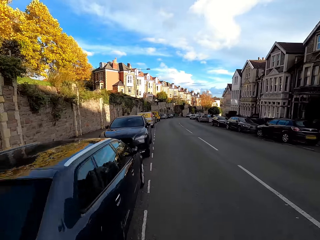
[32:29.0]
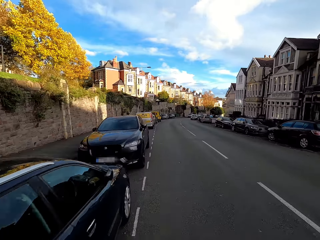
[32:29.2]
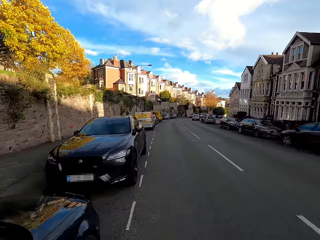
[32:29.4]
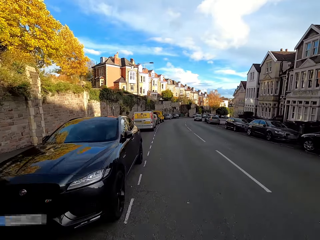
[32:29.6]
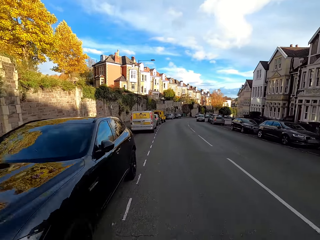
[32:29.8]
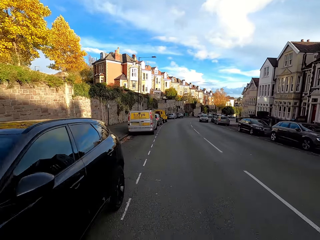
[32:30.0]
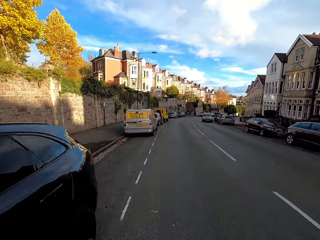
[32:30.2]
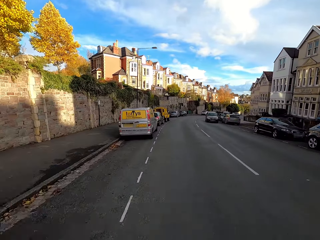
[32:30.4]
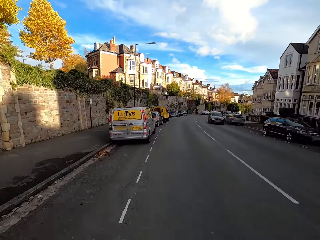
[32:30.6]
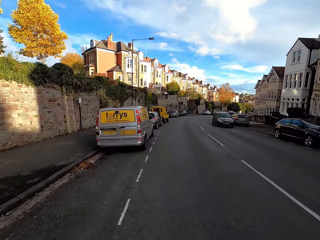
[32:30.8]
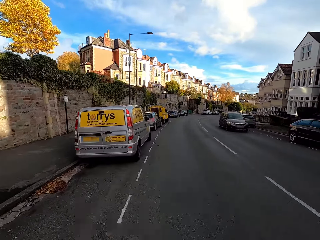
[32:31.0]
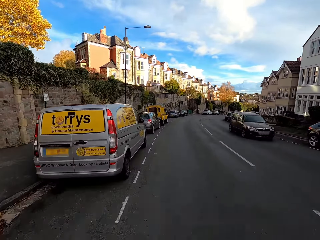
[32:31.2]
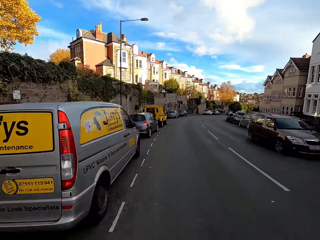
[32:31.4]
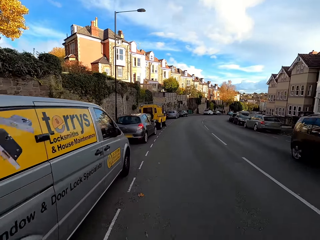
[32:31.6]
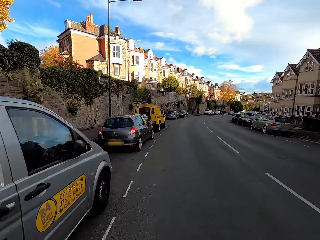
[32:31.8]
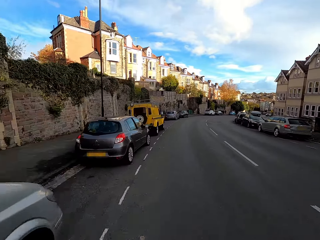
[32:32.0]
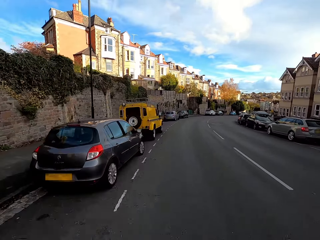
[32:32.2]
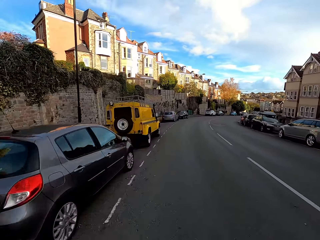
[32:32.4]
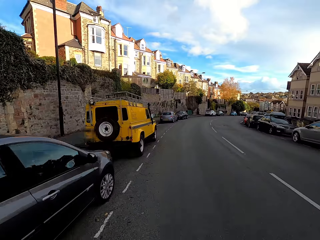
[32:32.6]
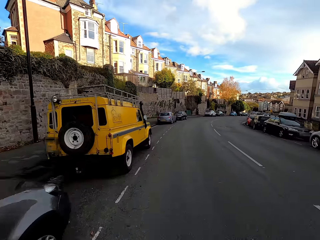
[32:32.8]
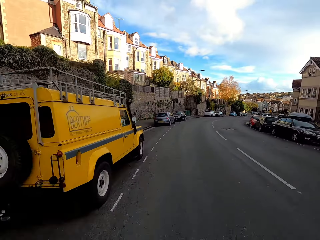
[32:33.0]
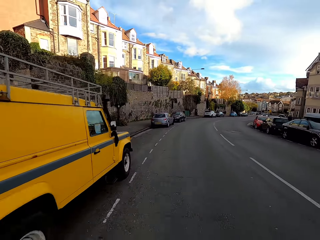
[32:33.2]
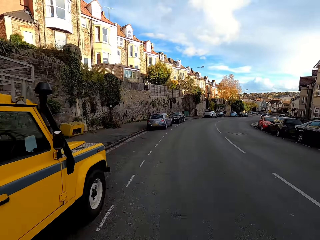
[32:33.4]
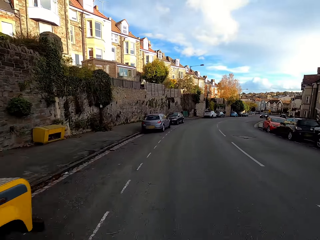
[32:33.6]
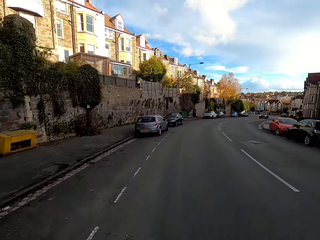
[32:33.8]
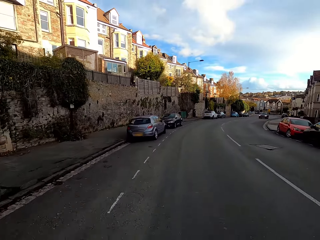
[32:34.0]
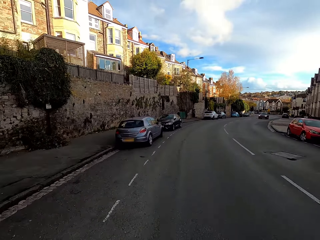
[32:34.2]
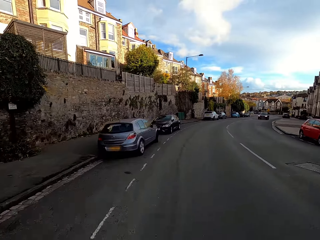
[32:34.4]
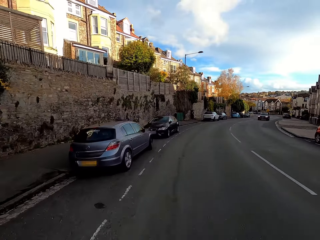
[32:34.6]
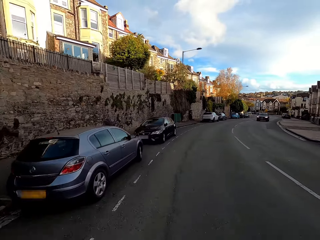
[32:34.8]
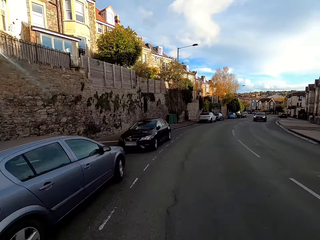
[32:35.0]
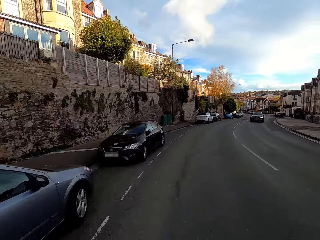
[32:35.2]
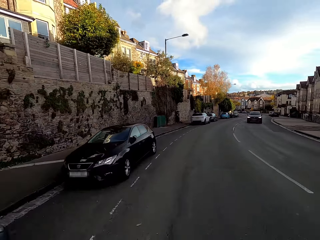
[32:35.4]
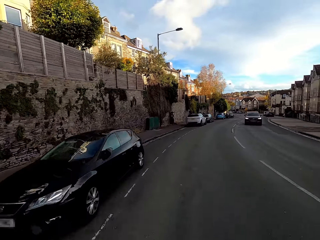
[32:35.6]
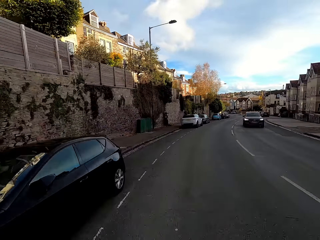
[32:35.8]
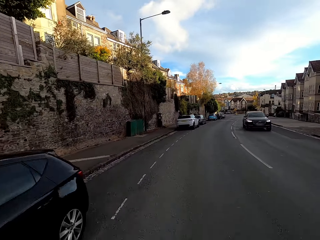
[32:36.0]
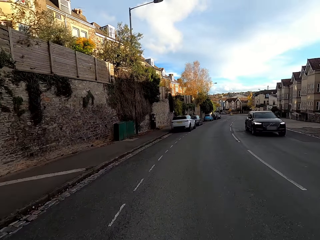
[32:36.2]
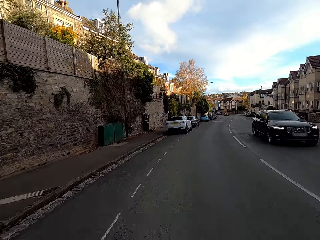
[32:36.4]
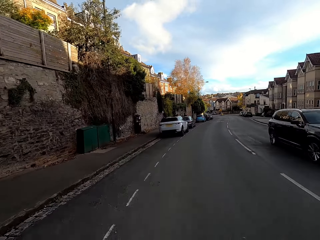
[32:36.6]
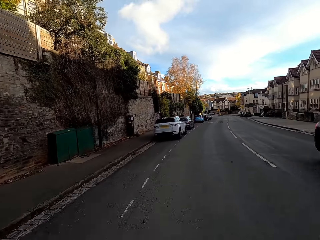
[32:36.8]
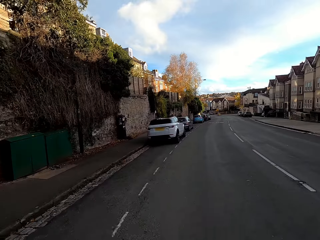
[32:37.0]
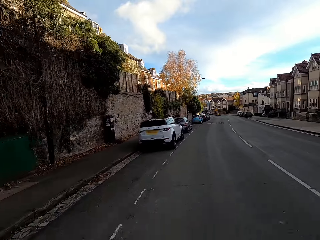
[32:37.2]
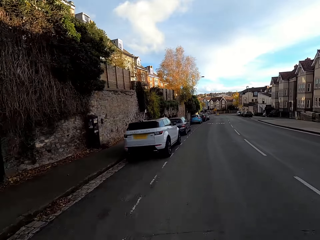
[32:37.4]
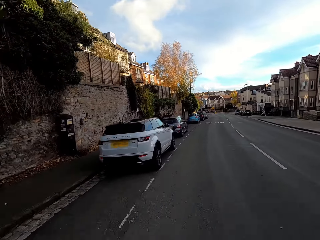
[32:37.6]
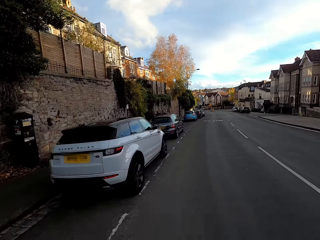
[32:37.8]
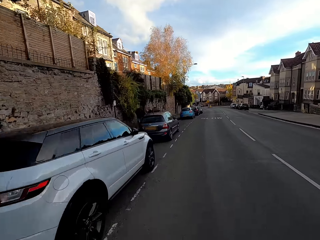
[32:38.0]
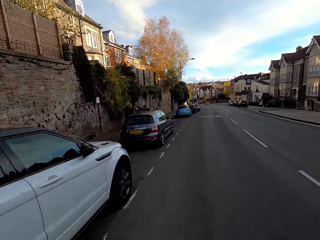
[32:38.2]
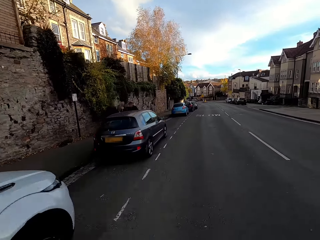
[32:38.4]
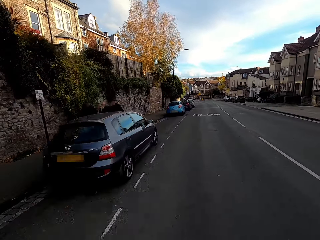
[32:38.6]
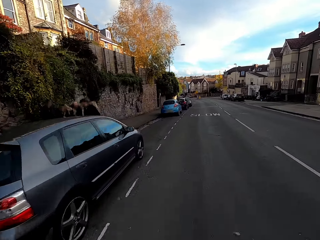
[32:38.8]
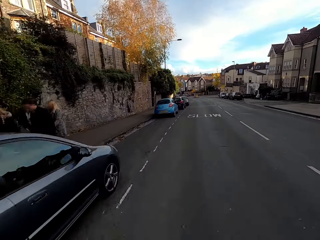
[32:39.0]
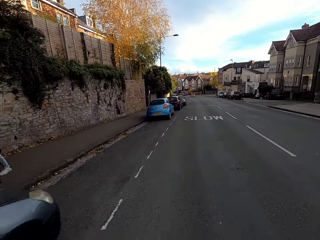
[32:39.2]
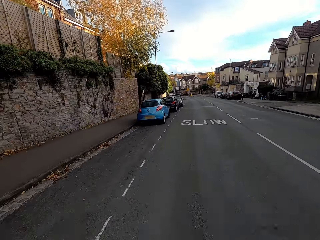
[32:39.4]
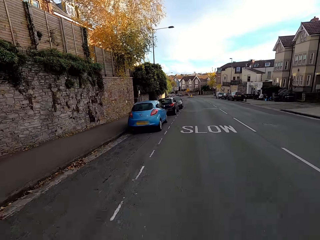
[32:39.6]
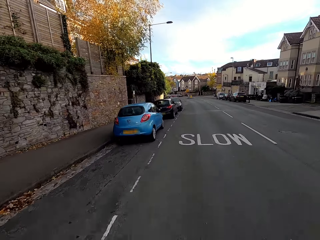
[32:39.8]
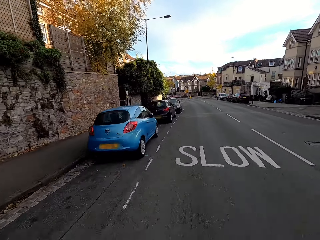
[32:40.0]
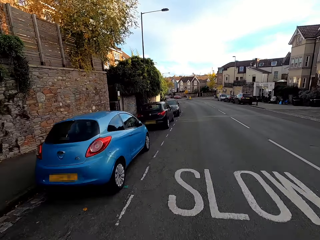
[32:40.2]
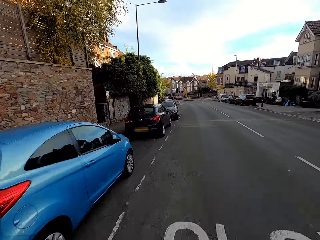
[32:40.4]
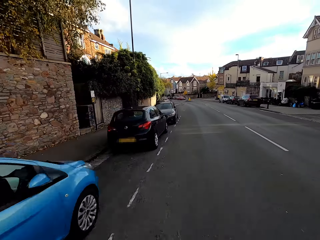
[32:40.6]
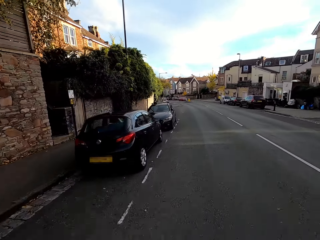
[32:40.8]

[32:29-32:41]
A black car drives past the camera wearer. Again, a black car drives past them.

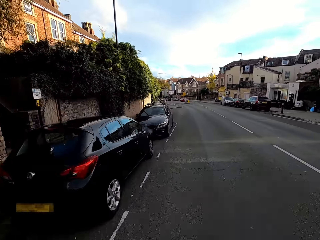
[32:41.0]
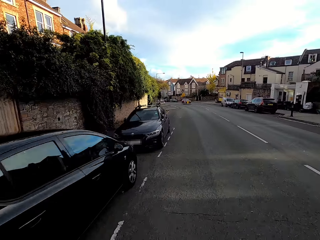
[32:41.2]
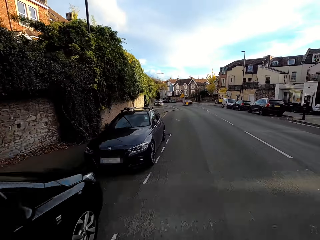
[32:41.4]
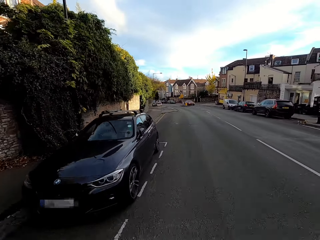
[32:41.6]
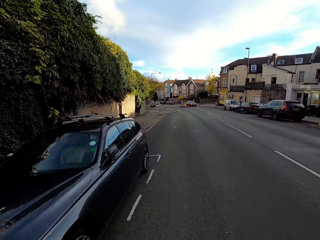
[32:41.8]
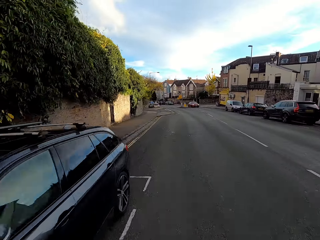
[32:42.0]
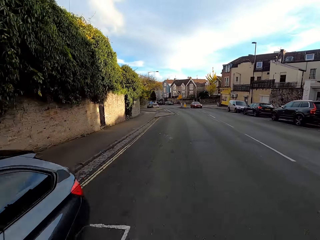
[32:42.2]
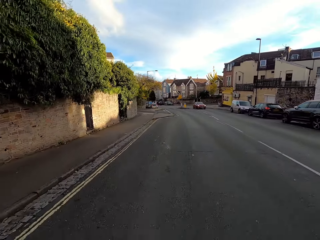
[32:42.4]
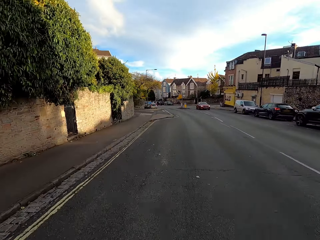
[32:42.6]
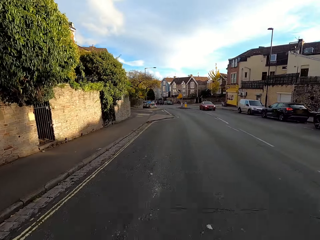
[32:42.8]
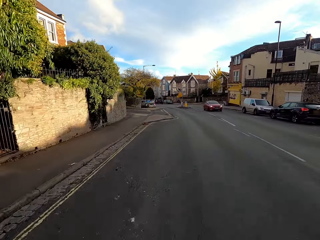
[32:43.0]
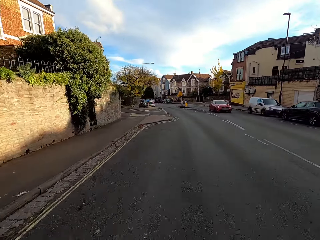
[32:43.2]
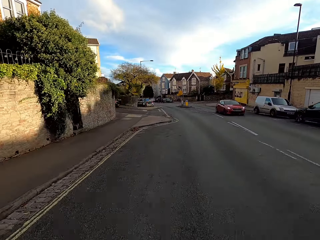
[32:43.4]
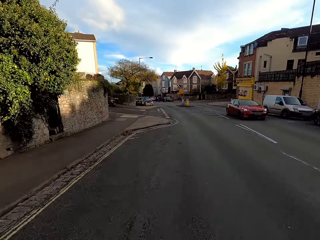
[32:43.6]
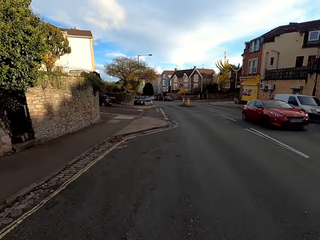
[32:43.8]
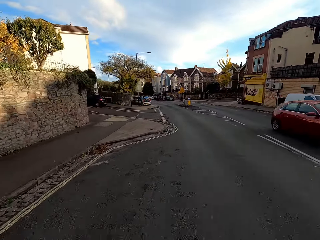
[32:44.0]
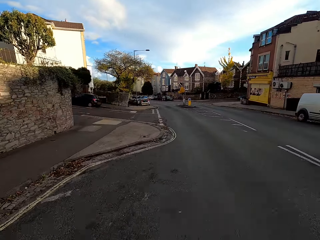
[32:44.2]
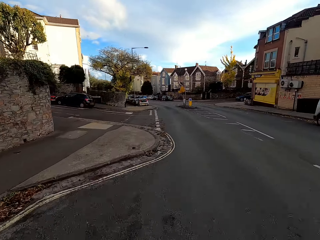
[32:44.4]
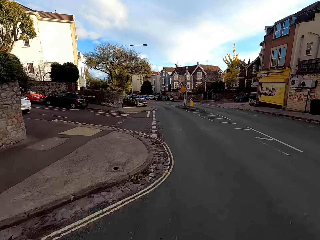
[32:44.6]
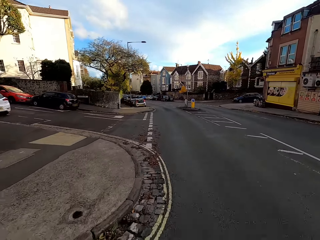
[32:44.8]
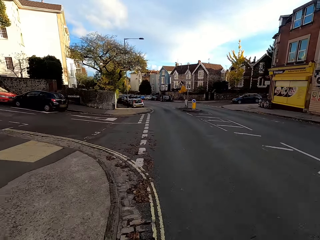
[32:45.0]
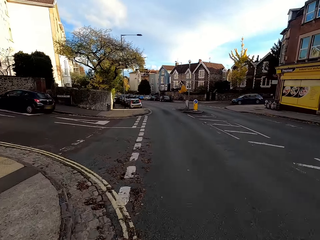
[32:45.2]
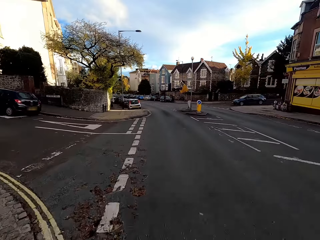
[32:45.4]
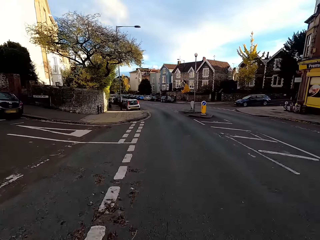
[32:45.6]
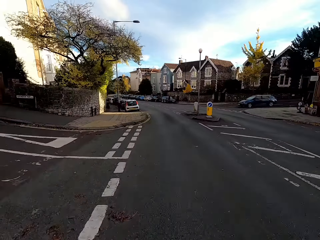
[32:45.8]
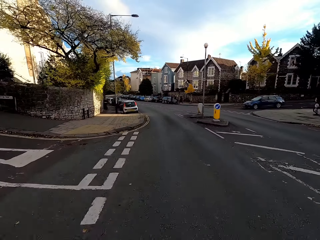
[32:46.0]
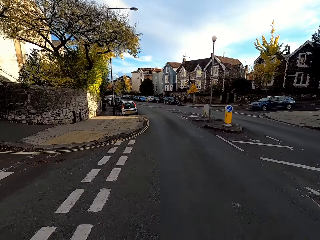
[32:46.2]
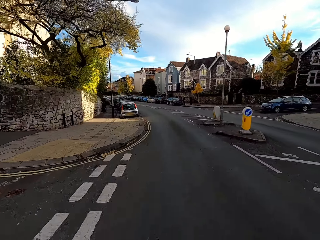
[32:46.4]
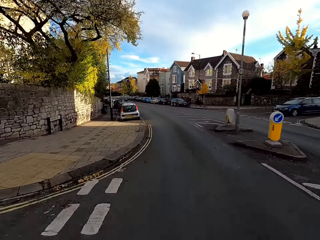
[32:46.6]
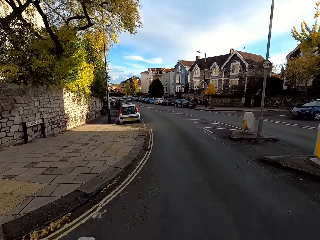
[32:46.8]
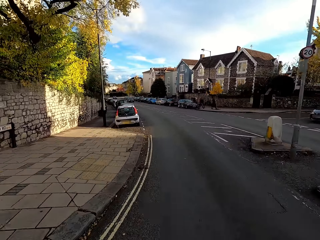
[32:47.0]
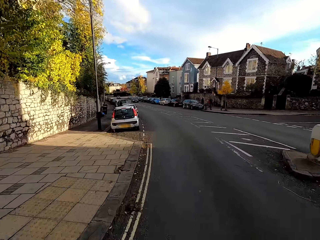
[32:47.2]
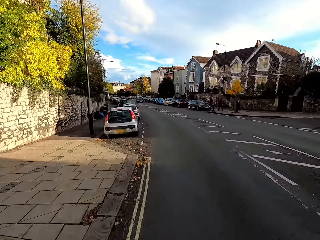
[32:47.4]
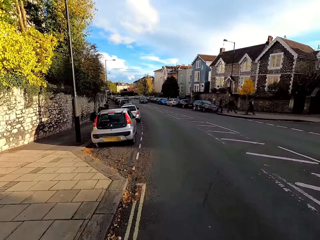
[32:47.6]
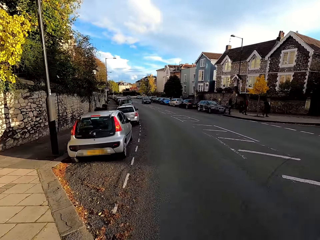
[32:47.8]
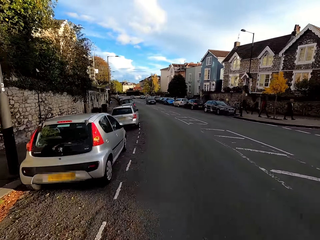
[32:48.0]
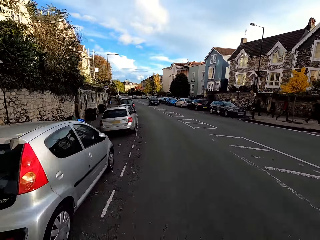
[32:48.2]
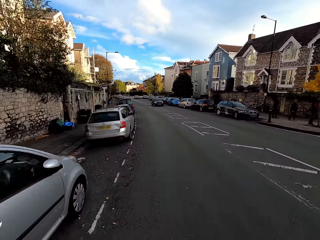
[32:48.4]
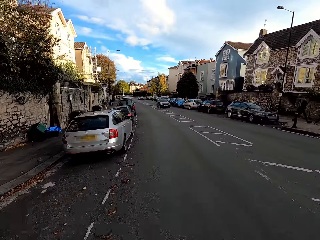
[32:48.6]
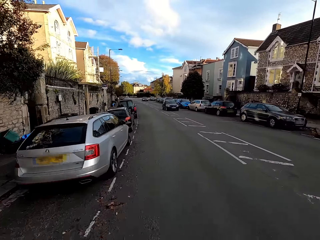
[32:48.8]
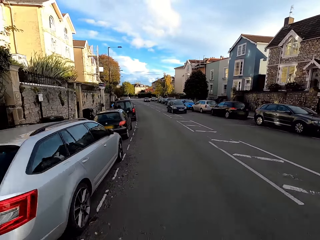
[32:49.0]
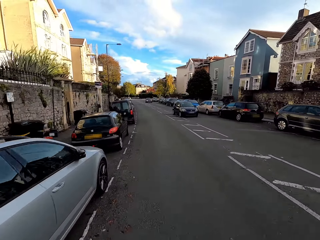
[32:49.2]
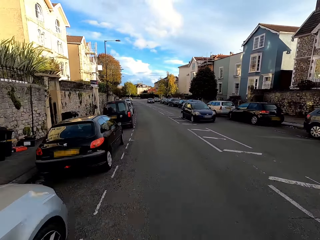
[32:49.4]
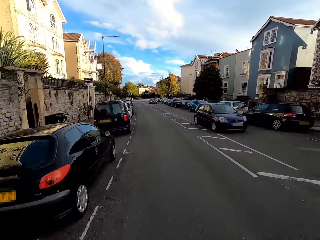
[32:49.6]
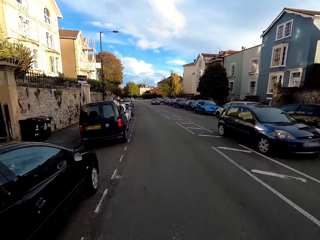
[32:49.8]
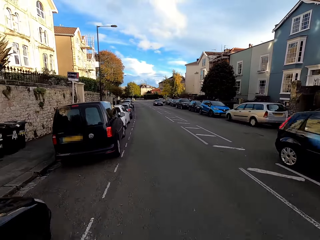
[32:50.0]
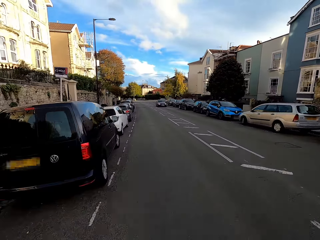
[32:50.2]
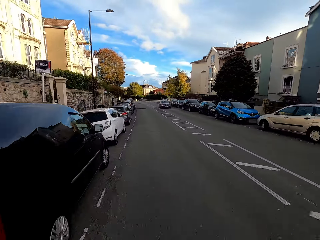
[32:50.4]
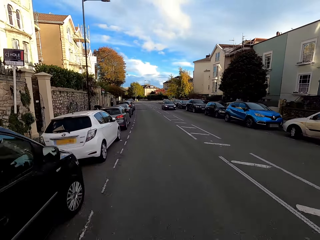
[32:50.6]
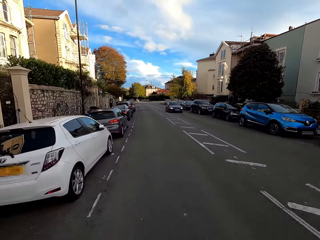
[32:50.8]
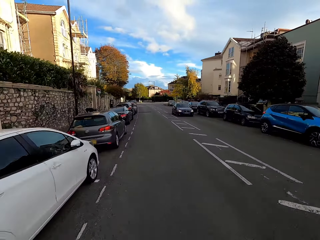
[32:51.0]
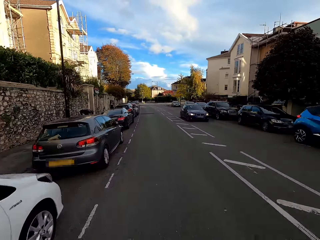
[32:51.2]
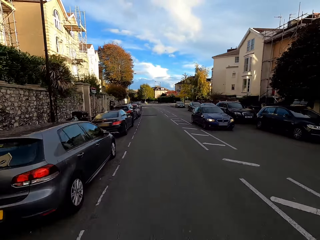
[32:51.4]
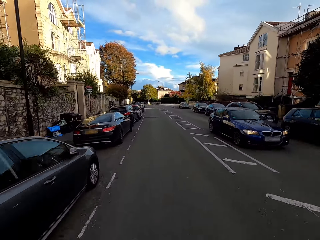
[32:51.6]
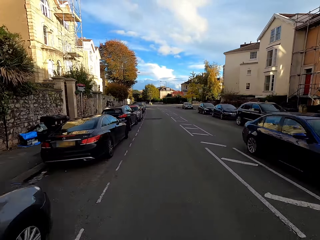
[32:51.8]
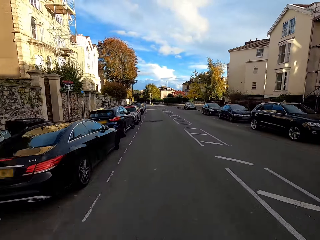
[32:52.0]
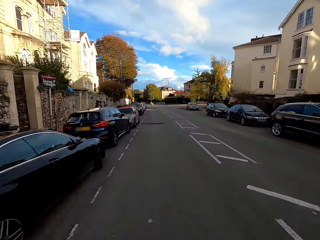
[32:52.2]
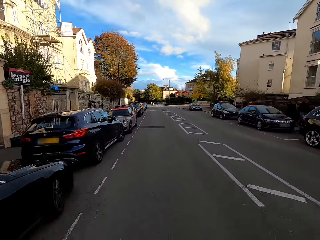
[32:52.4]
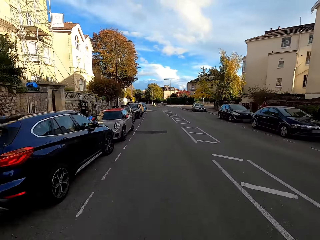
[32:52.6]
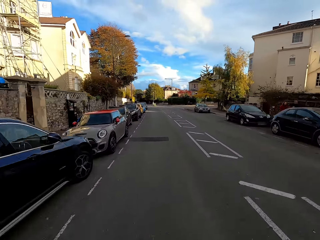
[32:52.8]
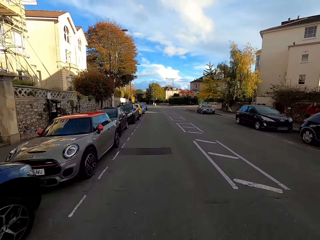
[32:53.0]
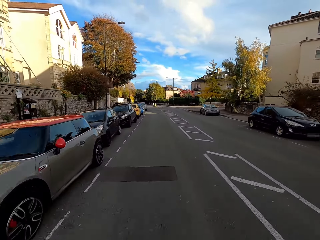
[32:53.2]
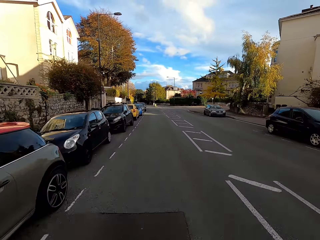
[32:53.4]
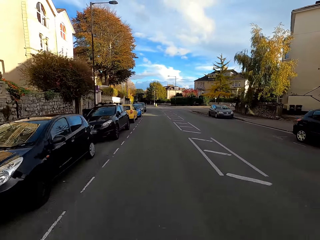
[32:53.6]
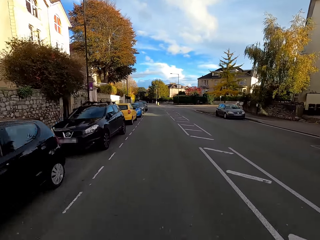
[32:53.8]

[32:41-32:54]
A red car drives past the camera wearer. A royal blue car drives past them. A blue car drives past them.
